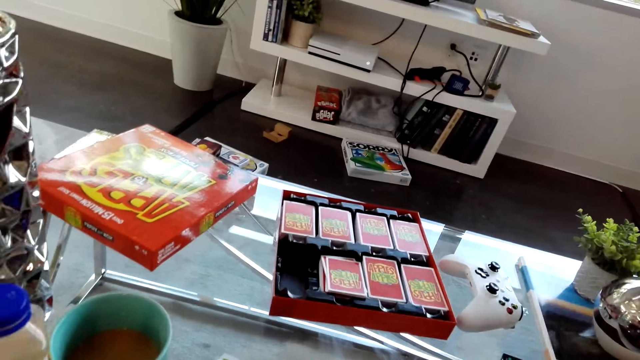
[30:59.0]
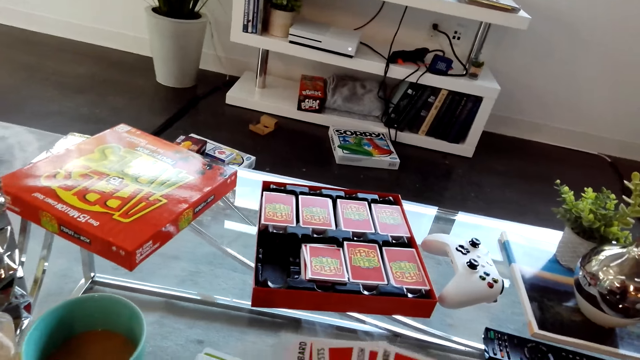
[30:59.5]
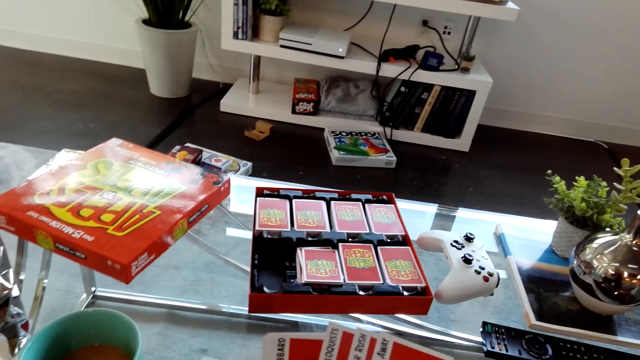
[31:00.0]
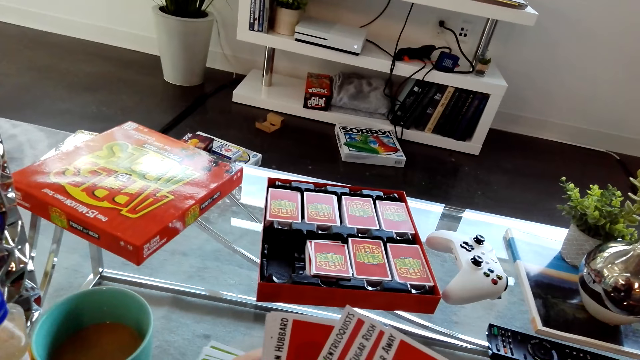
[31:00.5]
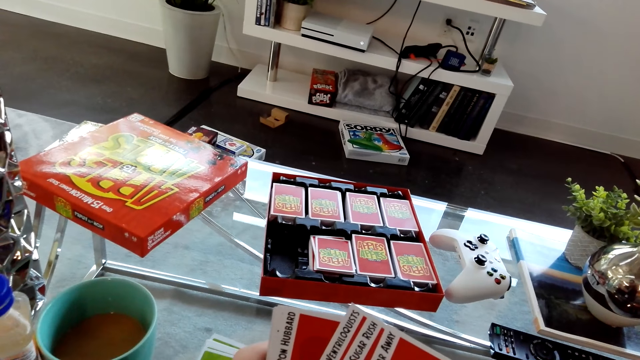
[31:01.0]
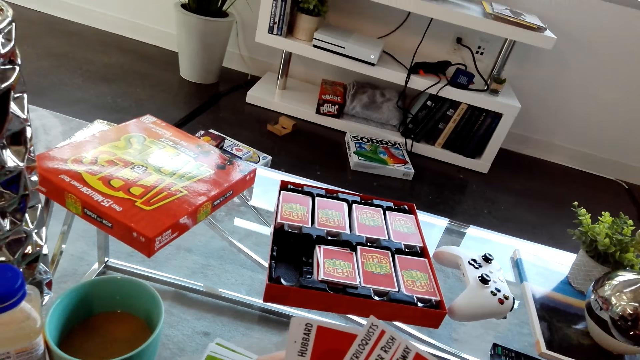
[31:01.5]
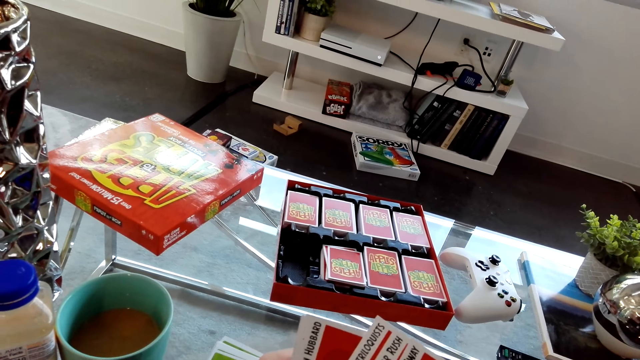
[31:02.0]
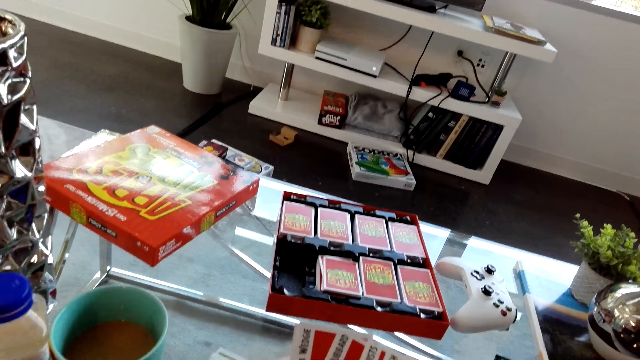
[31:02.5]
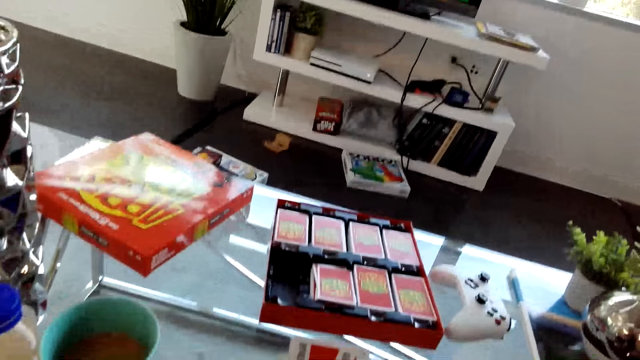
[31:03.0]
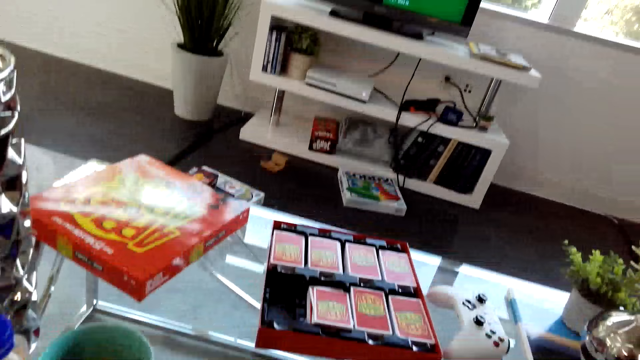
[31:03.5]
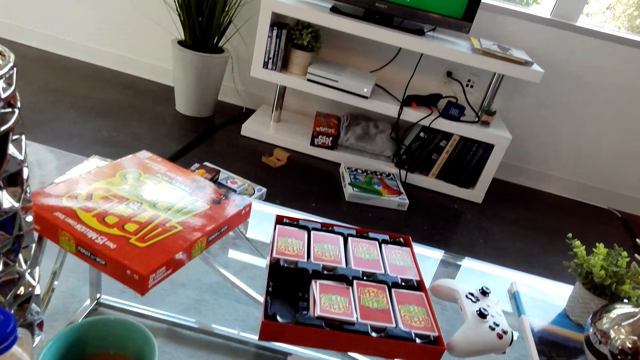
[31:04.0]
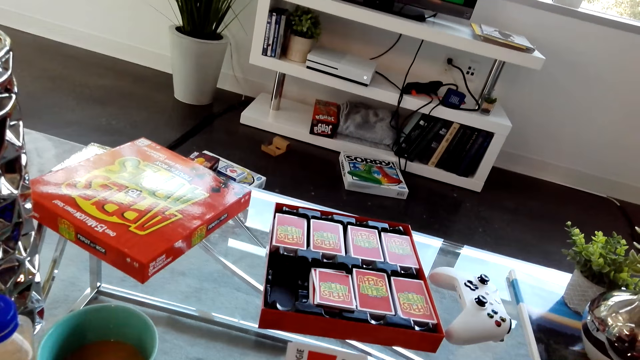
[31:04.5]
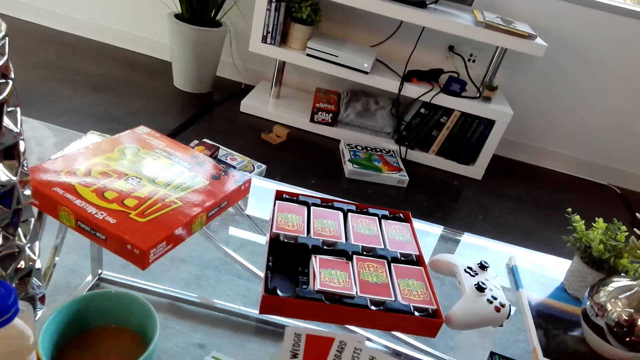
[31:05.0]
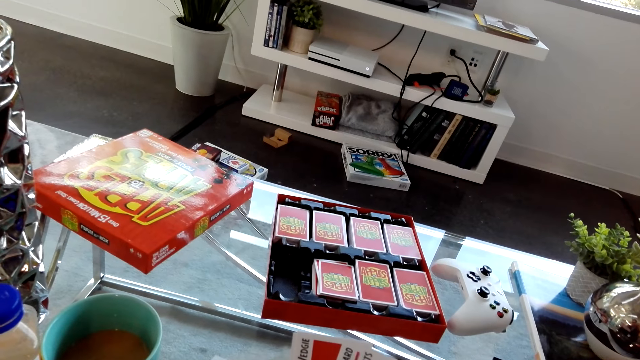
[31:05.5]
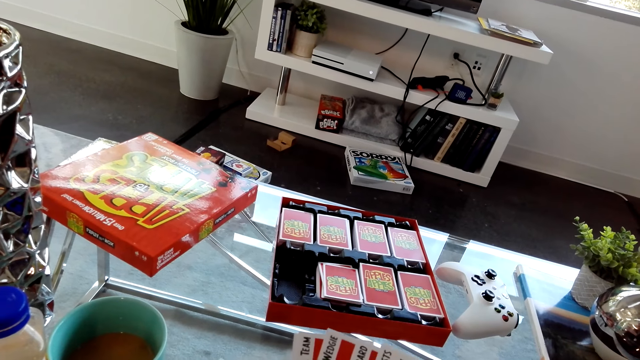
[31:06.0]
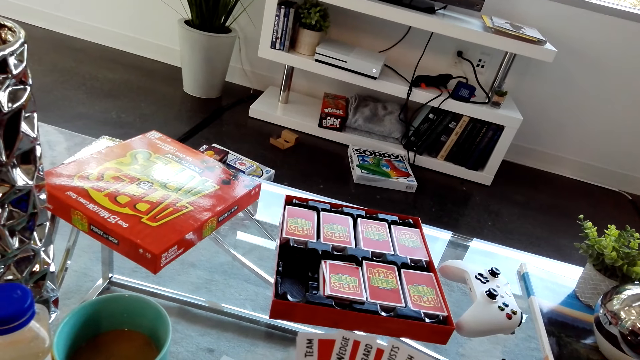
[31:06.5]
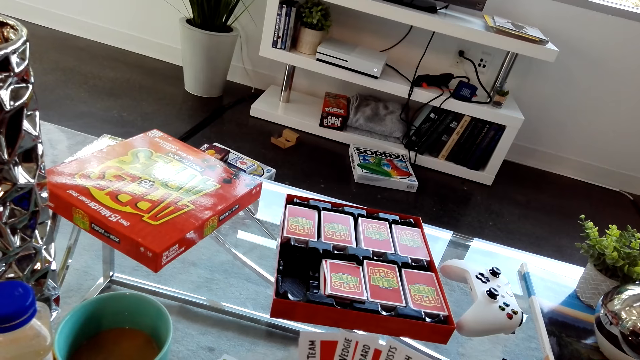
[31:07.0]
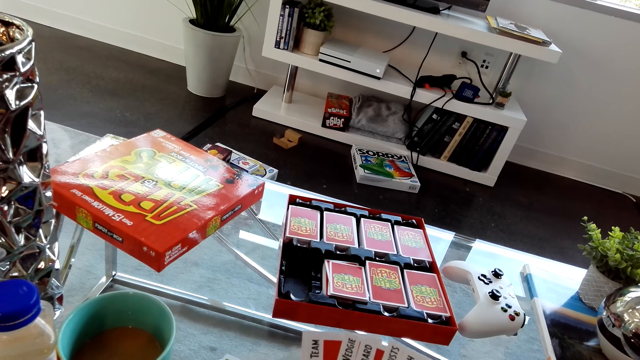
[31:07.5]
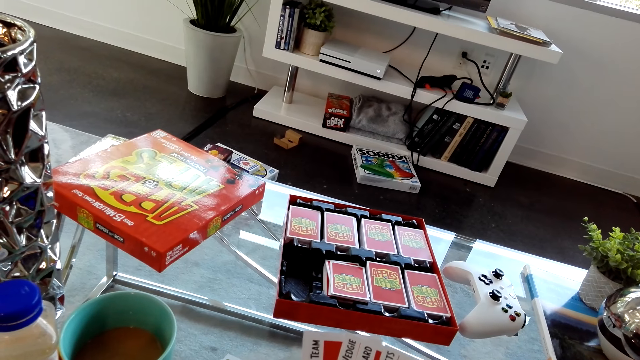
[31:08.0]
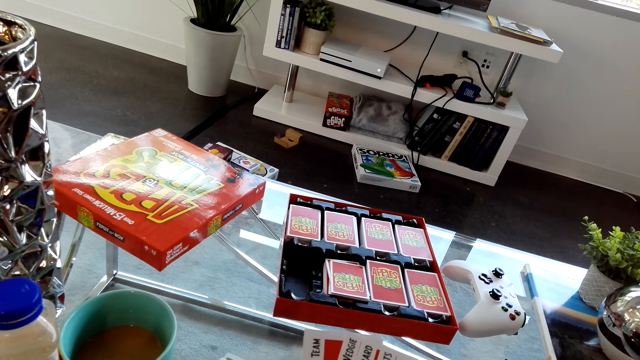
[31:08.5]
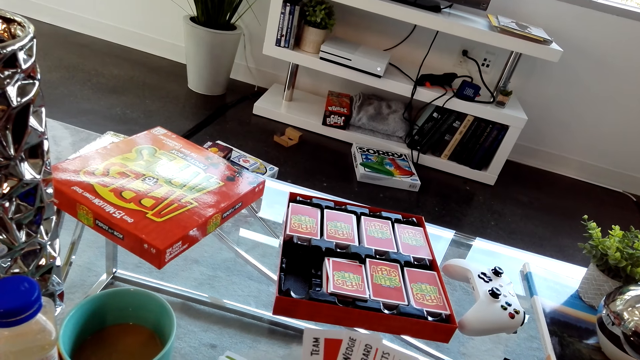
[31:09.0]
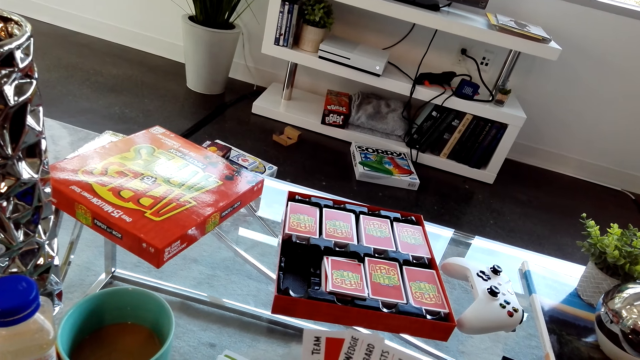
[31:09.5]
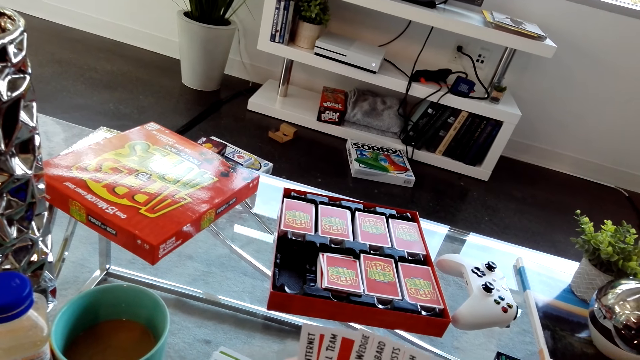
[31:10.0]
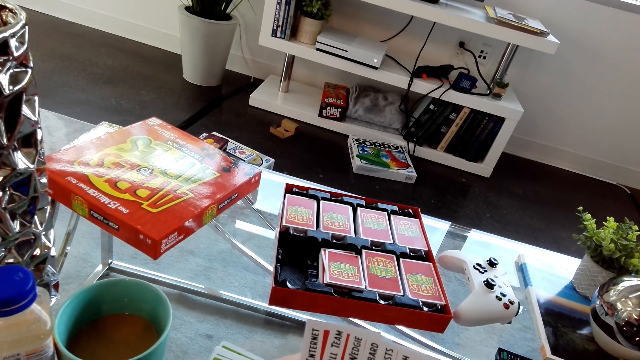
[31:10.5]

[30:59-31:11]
The camera wearer stares at the cards in his hands. A person dialogues with the camera wearer.

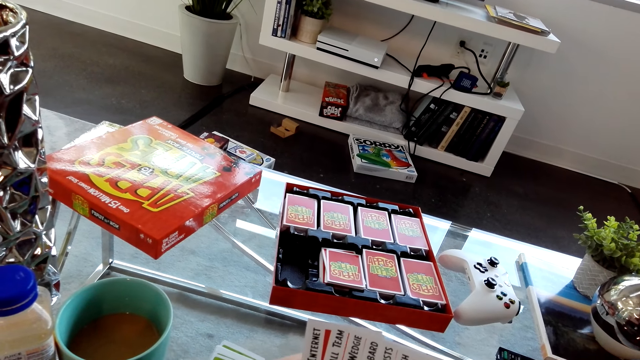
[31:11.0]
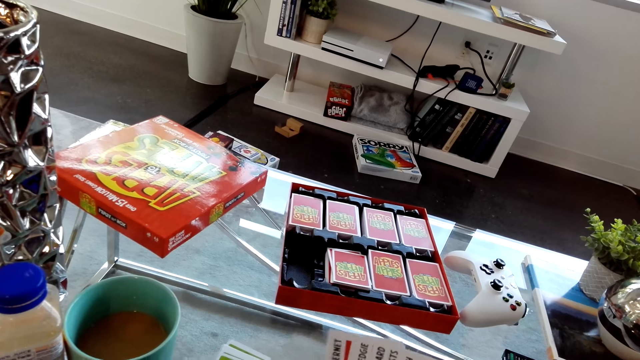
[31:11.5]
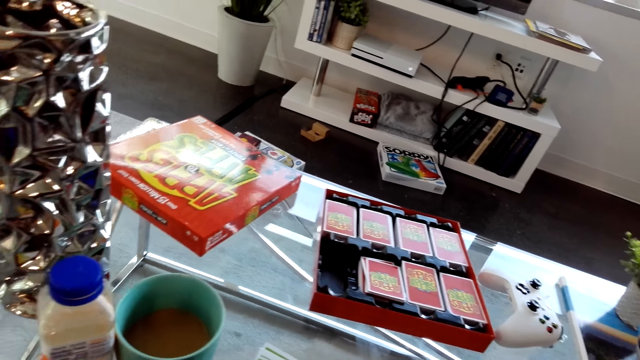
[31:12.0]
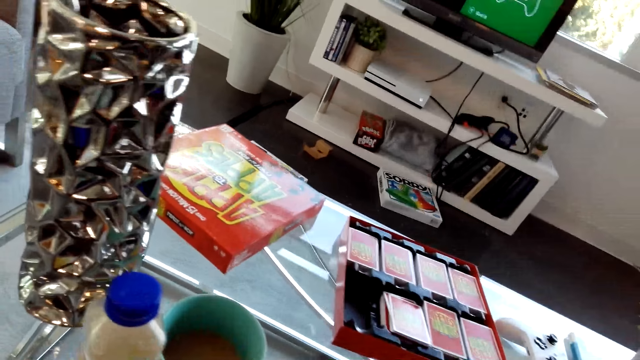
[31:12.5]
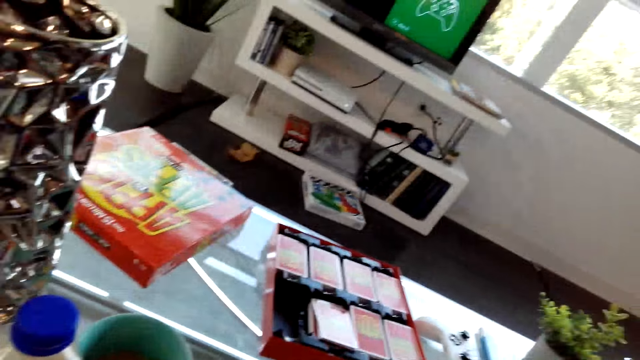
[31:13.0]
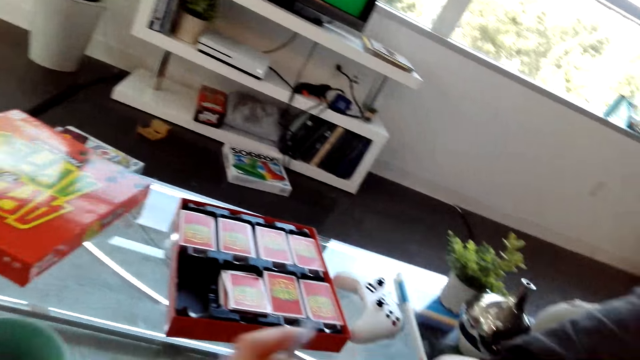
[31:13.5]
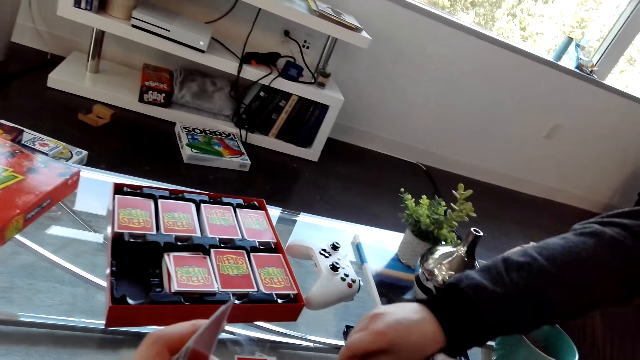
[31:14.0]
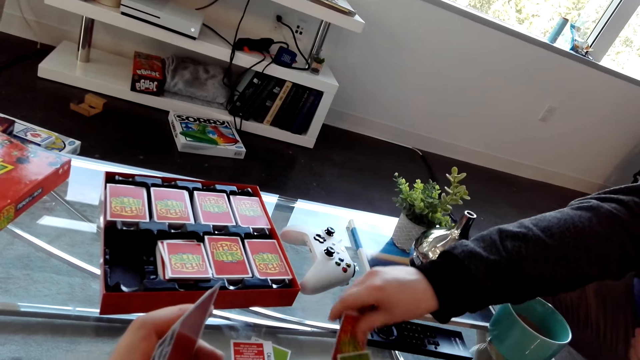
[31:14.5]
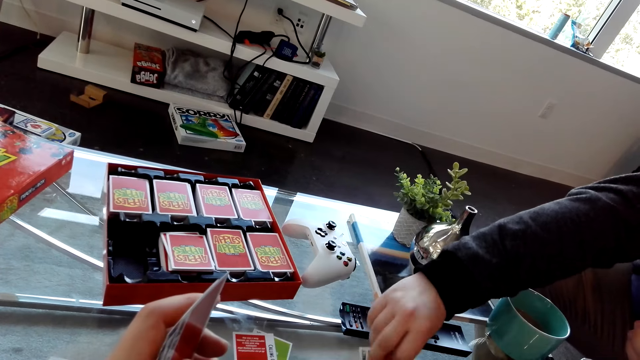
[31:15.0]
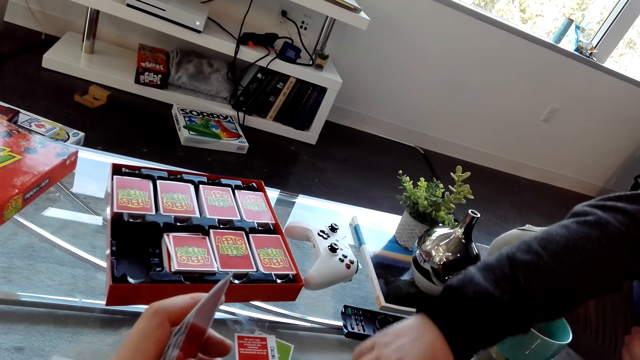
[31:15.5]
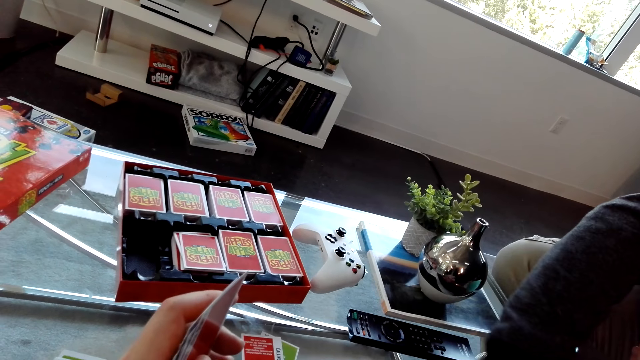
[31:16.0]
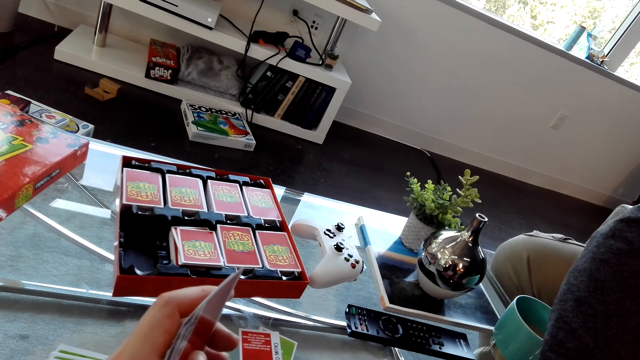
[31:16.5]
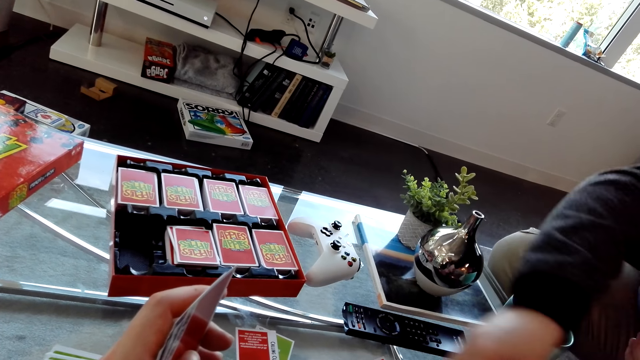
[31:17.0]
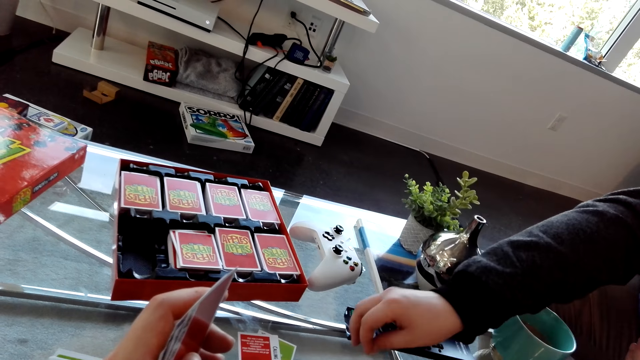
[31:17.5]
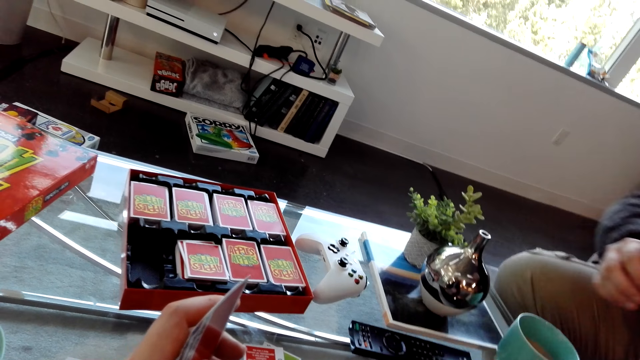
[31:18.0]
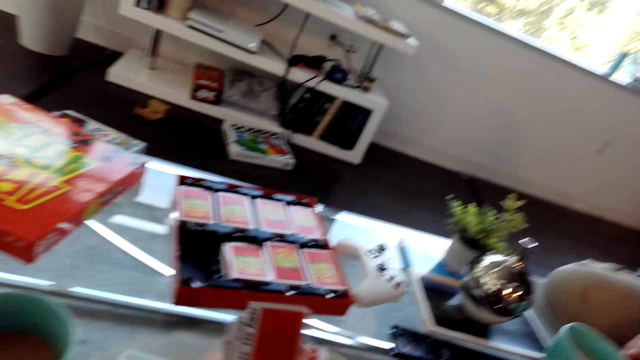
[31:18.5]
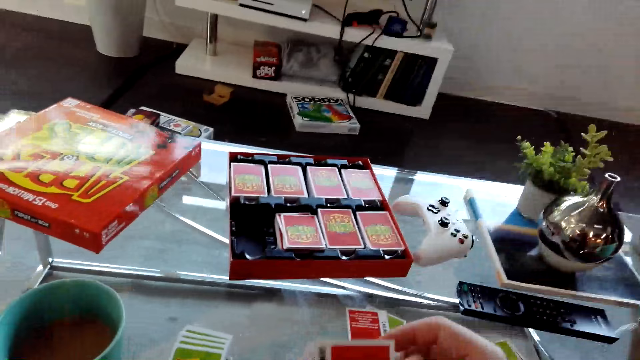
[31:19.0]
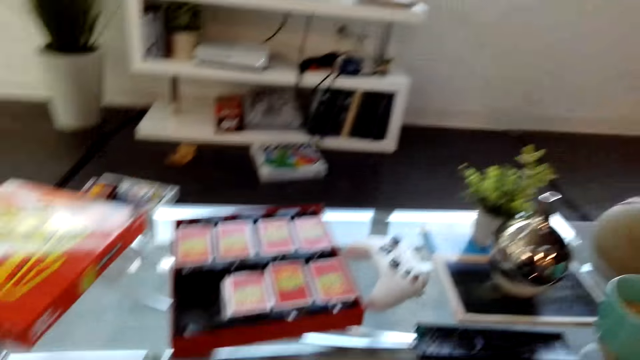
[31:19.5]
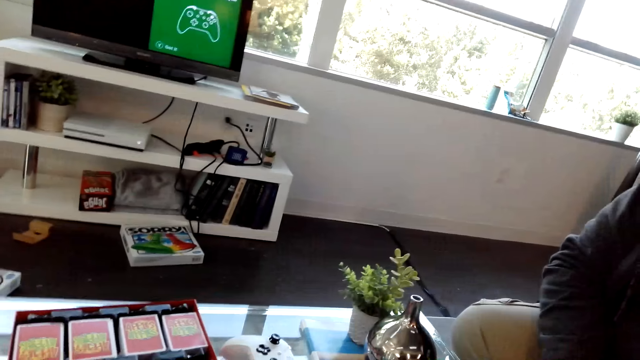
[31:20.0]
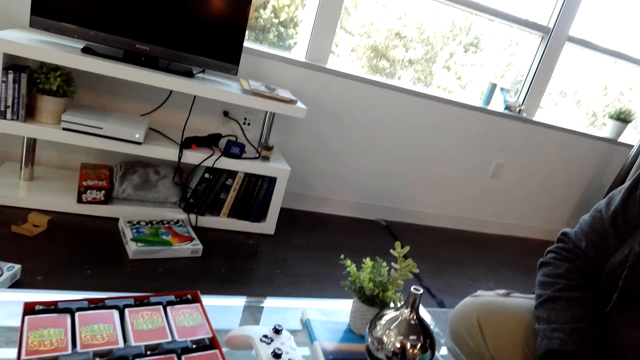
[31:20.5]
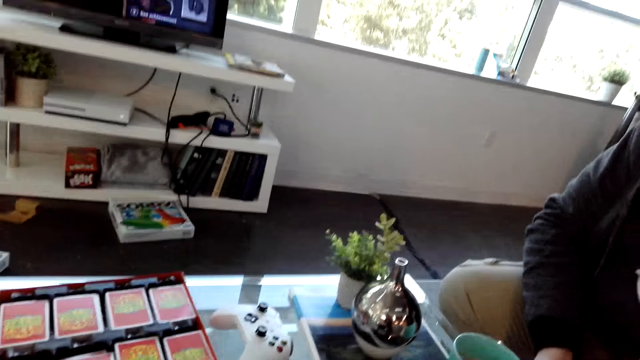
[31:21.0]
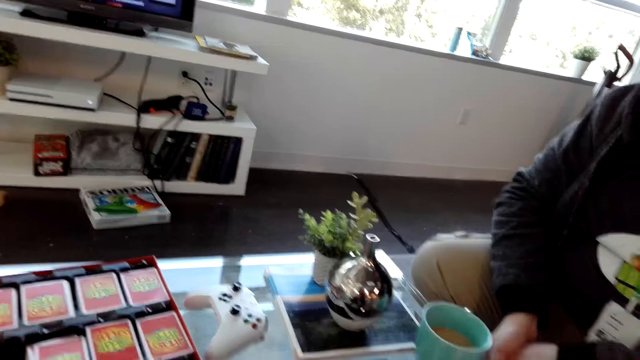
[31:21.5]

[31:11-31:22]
A person places a card on the table. The person picks up a card on the table. The camera wearer dialogues with the person.
